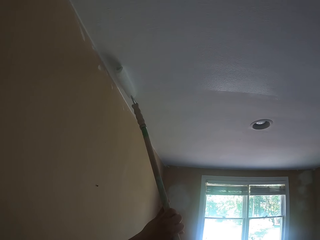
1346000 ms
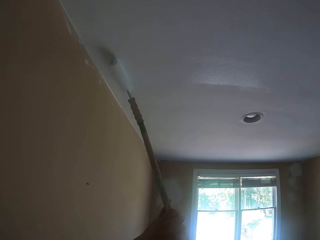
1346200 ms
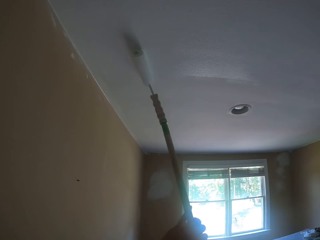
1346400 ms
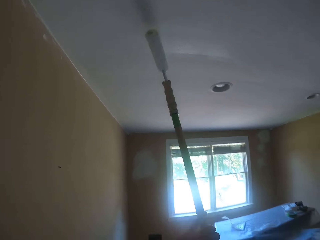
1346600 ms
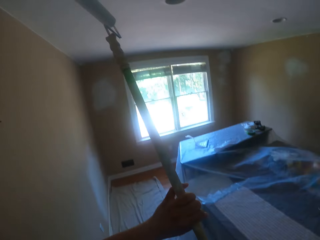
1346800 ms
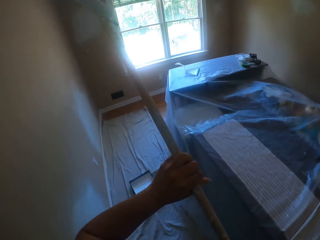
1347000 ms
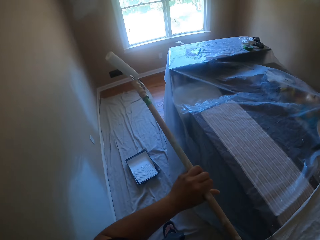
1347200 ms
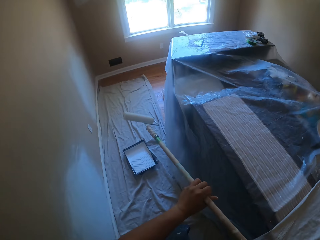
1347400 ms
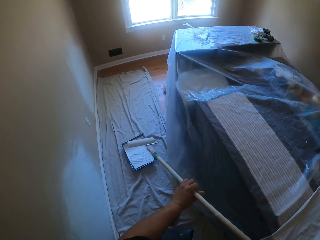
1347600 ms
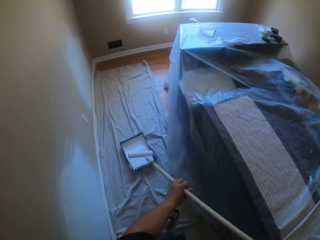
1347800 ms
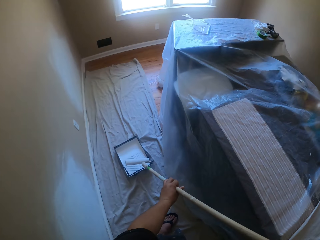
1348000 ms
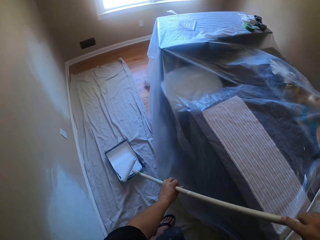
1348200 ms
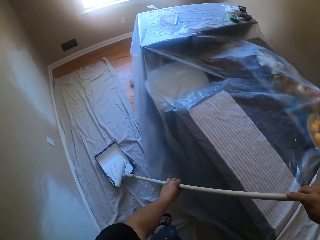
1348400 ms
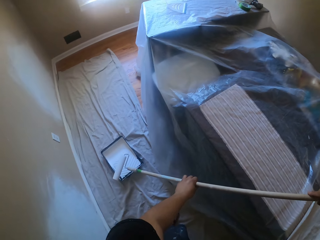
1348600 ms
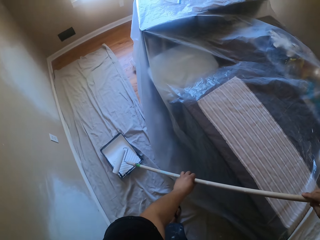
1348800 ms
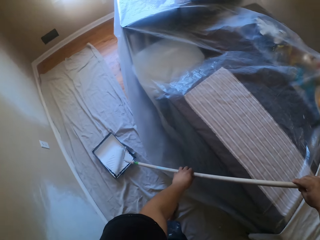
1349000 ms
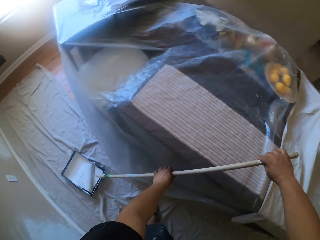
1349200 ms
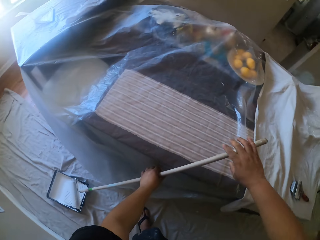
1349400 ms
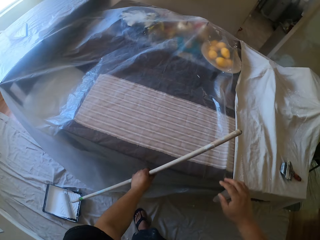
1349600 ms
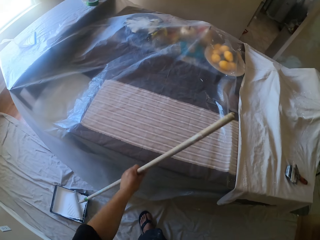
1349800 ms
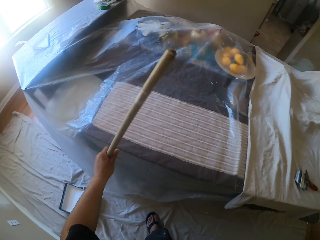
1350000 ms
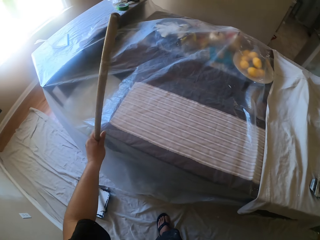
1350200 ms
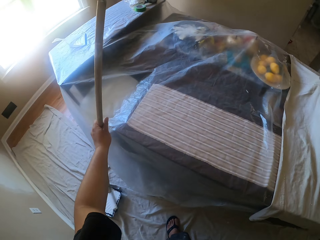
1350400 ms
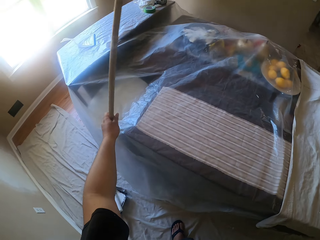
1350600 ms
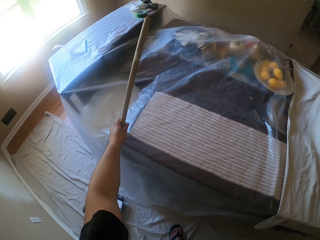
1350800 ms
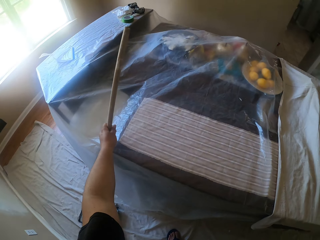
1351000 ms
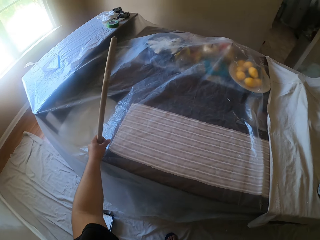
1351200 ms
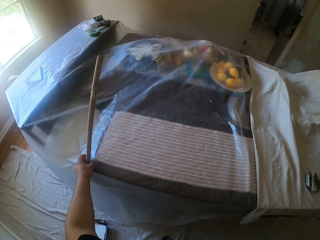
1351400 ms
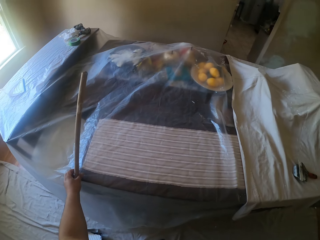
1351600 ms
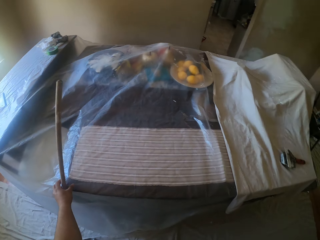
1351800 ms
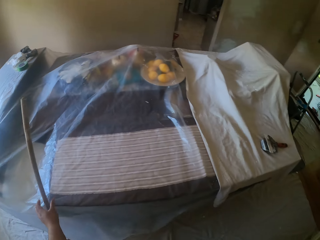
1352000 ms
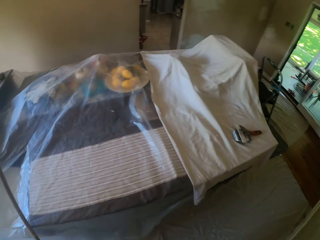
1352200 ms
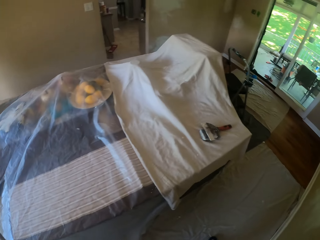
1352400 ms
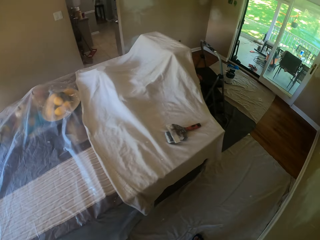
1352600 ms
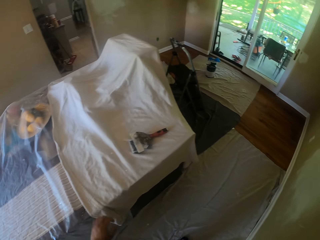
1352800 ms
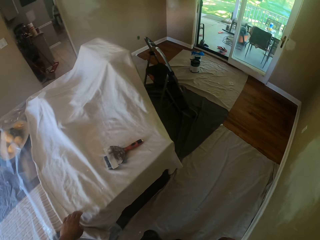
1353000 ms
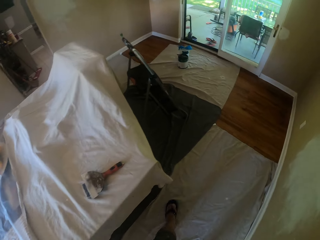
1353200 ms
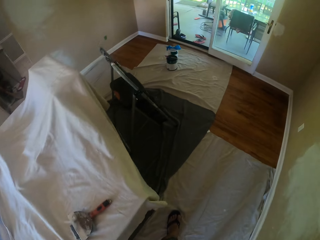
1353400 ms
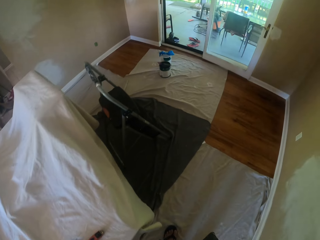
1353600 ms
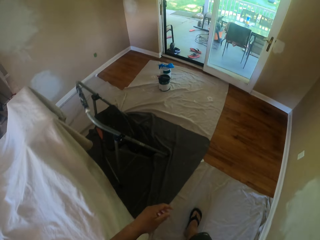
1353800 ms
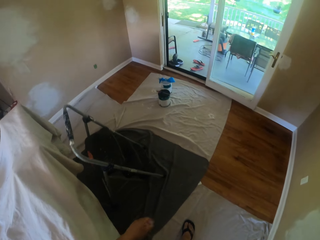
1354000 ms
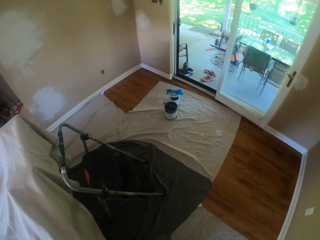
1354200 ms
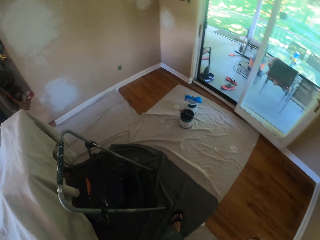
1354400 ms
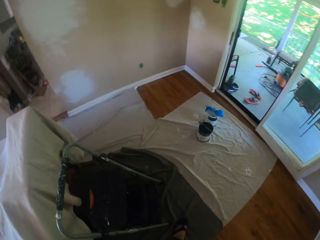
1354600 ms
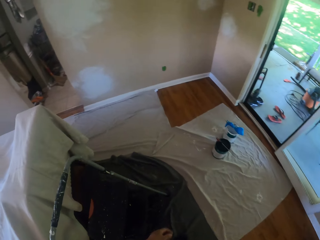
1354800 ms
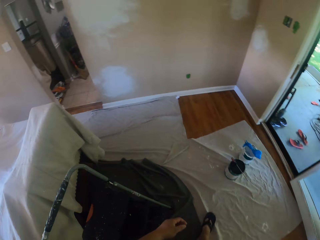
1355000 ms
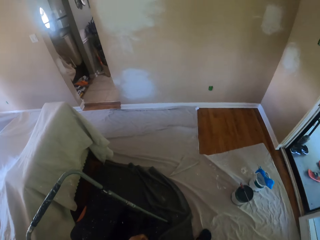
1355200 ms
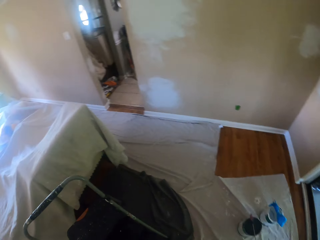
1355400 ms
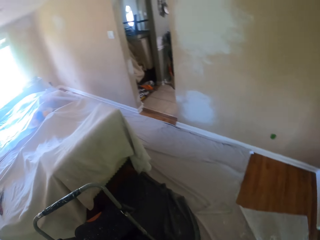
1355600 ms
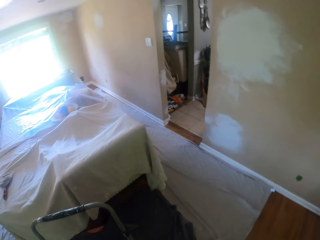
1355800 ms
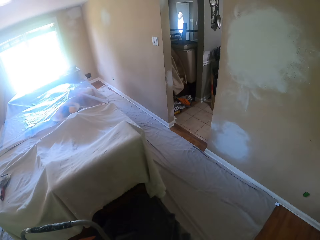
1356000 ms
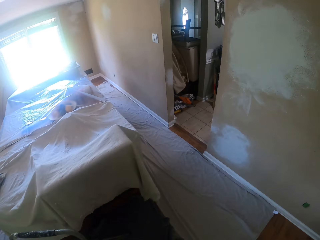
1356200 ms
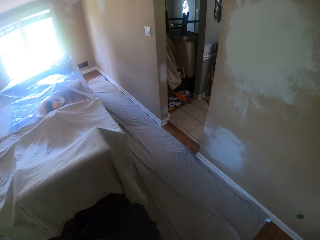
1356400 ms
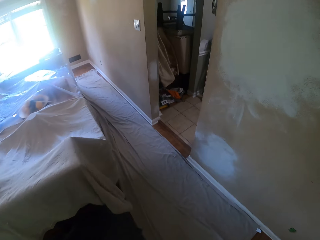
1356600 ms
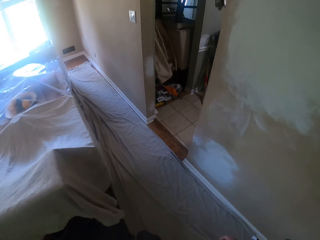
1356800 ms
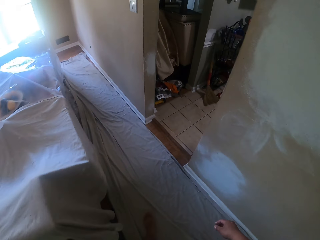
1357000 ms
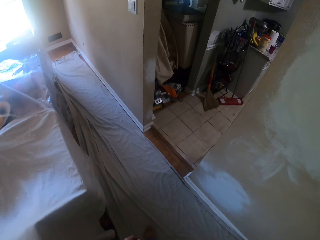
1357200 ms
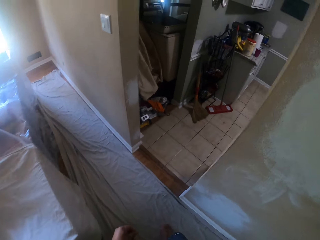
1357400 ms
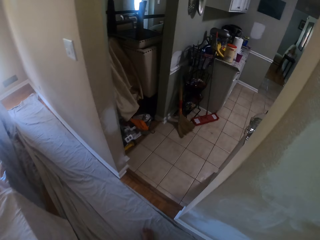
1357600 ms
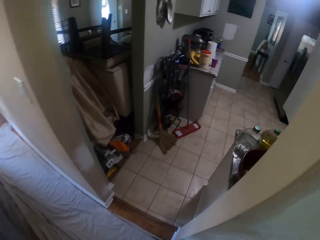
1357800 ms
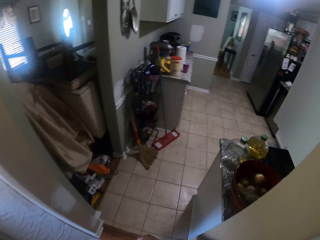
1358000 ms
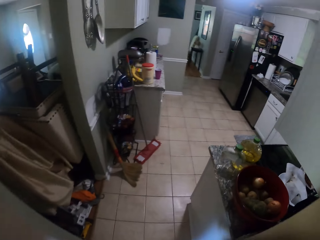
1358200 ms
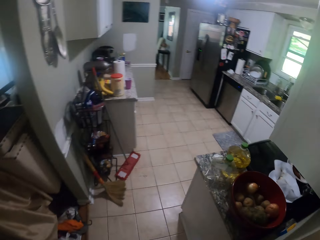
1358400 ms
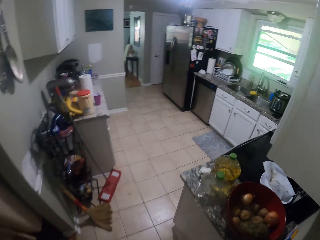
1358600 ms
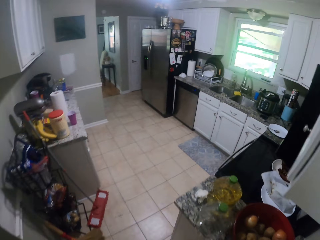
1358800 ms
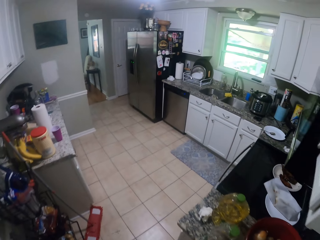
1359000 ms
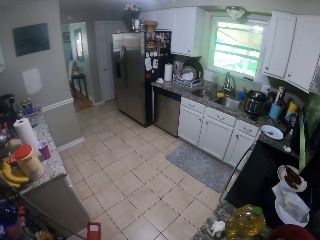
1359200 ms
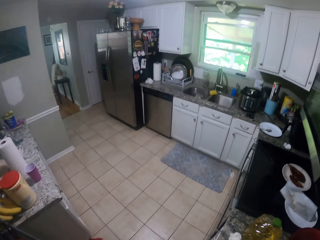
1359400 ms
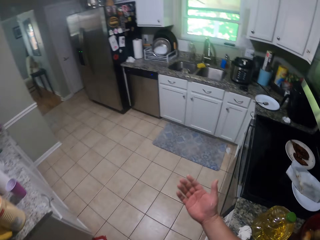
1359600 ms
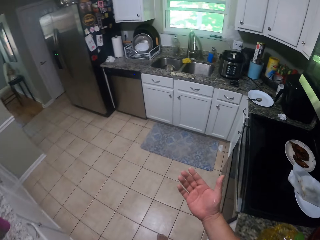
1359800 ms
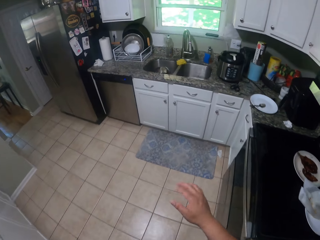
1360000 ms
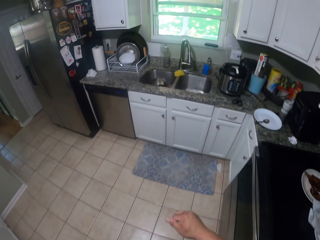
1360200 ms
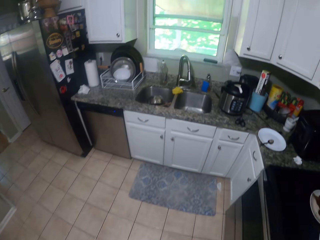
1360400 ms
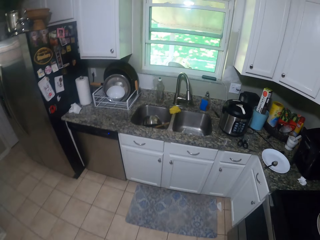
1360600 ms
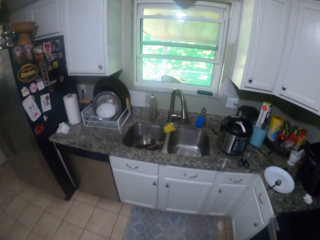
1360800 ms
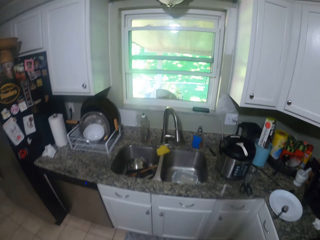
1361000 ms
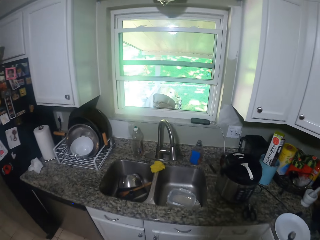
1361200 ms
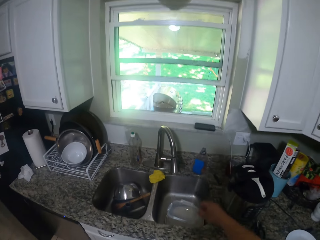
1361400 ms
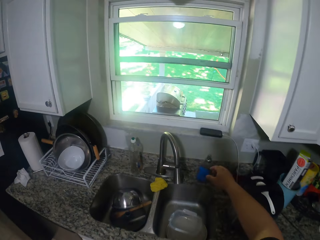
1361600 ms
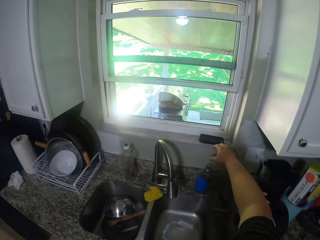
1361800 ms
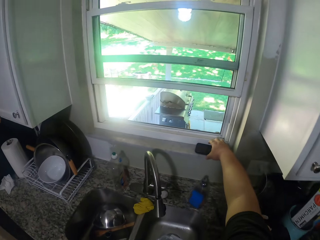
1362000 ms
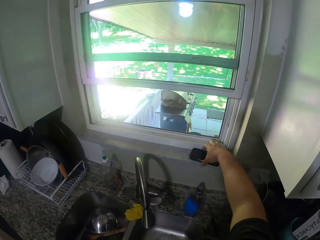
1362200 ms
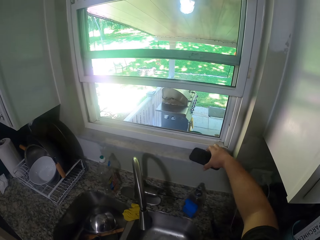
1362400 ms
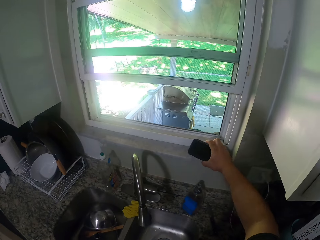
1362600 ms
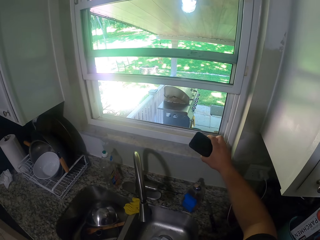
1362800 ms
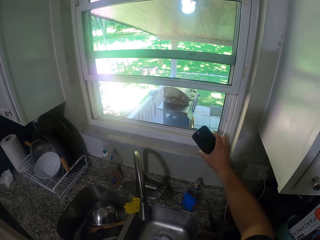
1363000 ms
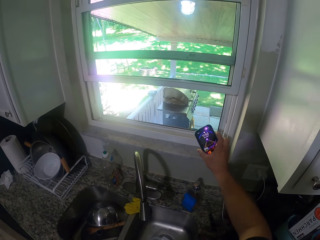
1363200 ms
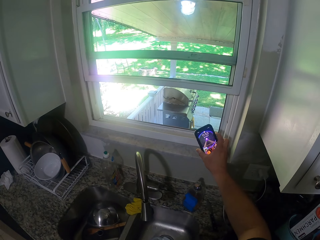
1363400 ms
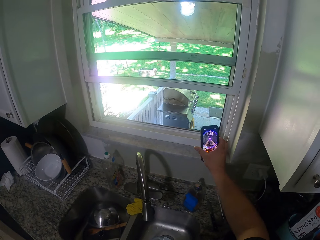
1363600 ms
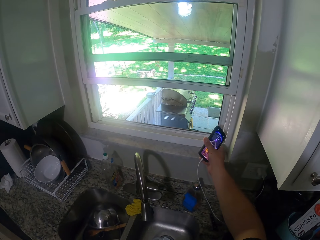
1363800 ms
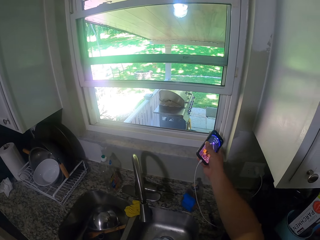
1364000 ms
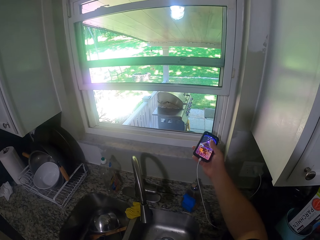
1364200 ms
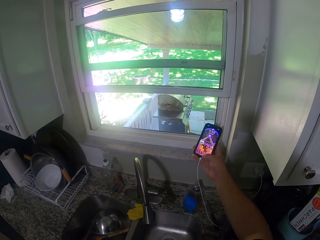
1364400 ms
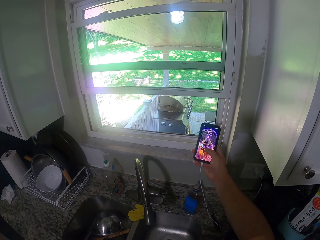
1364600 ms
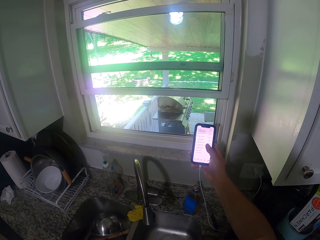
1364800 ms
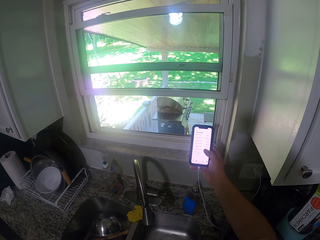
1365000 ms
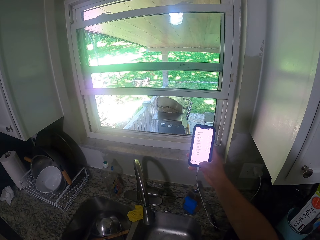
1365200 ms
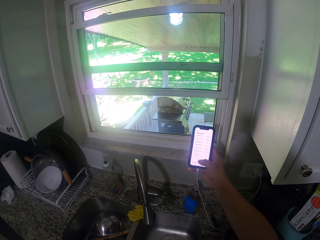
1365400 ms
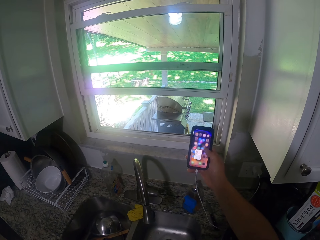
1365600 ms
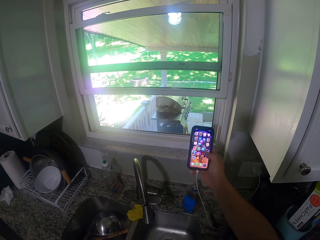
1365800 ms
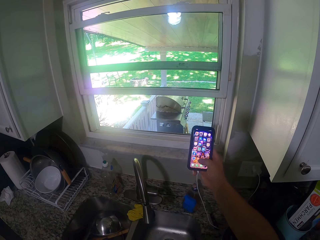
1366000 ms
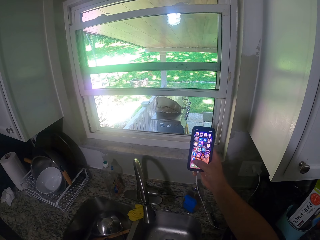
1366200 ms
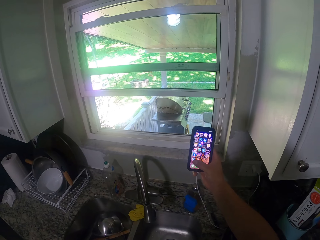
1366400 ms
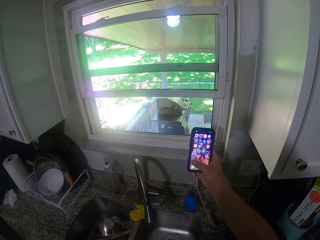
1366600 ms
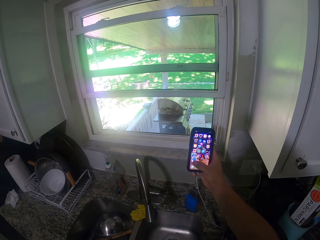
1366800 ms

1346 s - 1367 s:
The camera wearer places the paint roller on the tray with paint. He lays the paint roller against a table. He walks towards the kitchen. He walks in the kitchen. He looks at his right hand. He picks up his phone by the side of the window. He unlocks the phone. He presses the phone.
